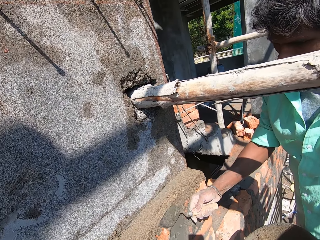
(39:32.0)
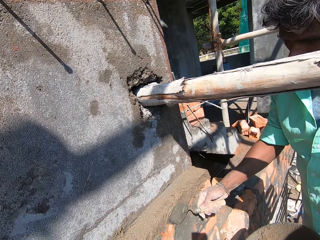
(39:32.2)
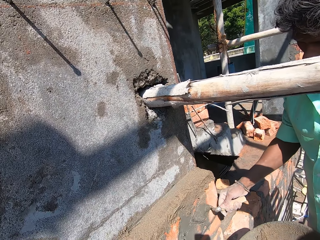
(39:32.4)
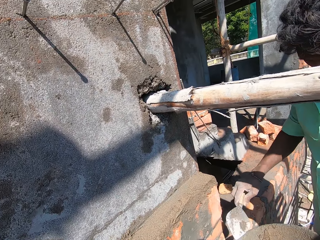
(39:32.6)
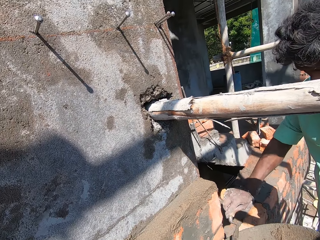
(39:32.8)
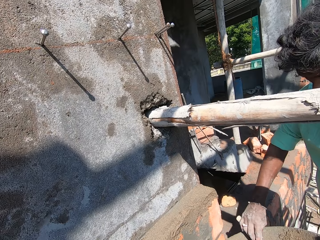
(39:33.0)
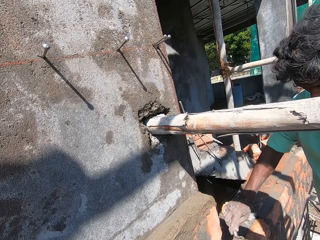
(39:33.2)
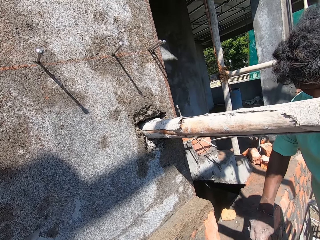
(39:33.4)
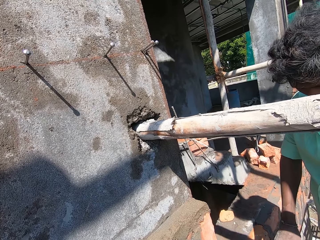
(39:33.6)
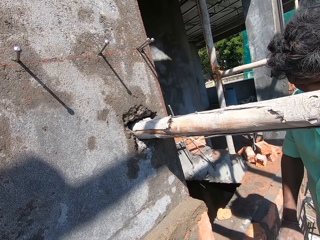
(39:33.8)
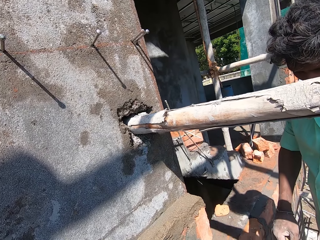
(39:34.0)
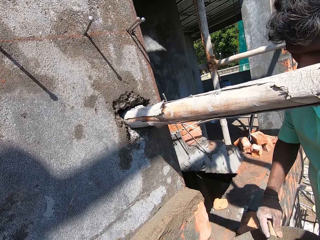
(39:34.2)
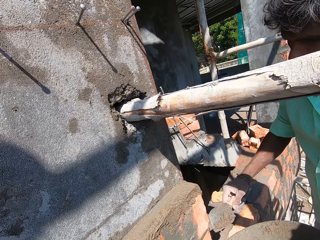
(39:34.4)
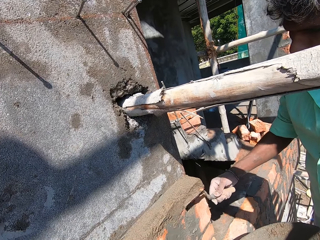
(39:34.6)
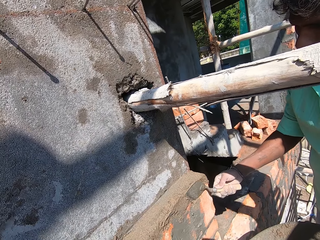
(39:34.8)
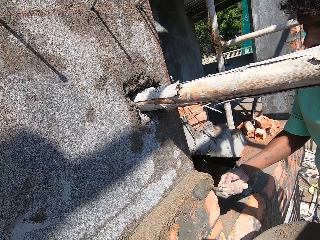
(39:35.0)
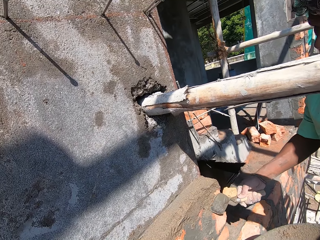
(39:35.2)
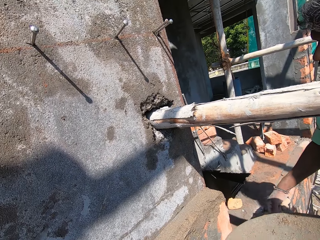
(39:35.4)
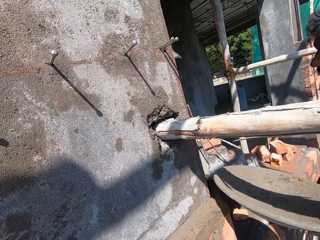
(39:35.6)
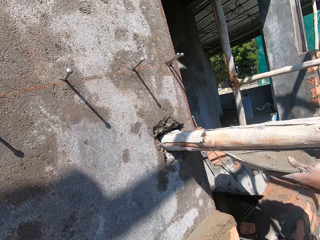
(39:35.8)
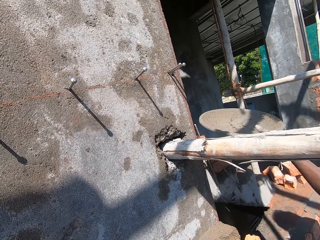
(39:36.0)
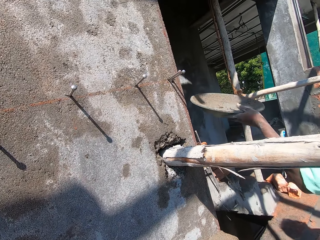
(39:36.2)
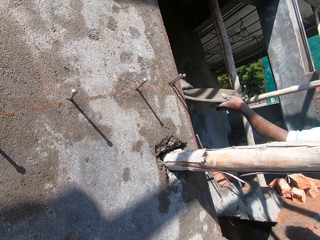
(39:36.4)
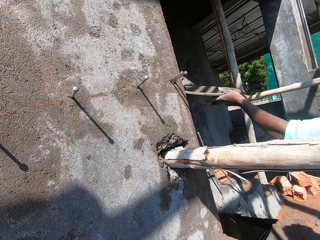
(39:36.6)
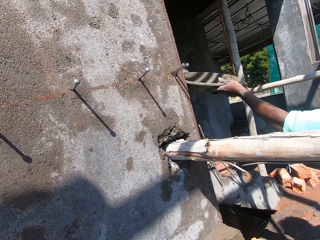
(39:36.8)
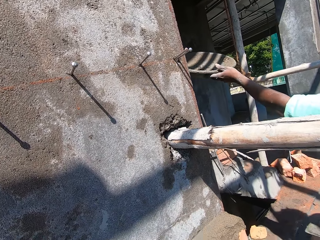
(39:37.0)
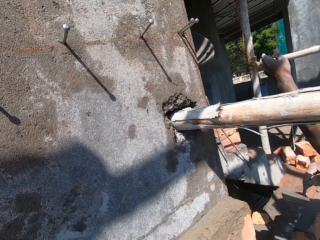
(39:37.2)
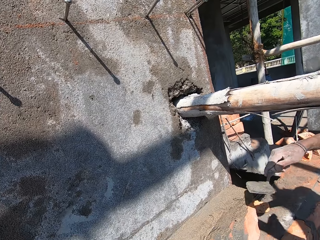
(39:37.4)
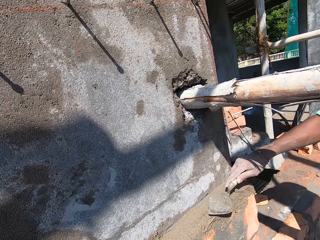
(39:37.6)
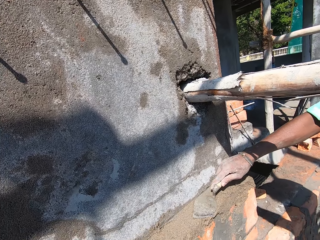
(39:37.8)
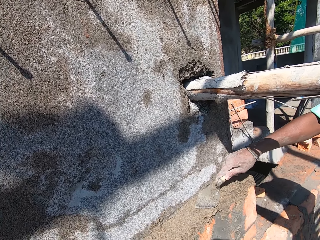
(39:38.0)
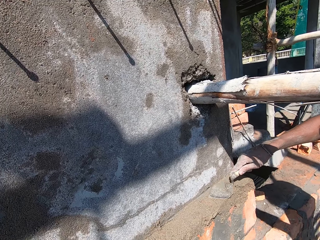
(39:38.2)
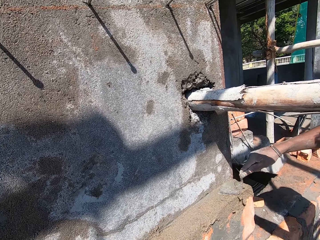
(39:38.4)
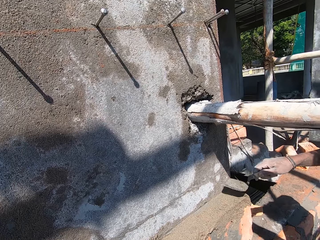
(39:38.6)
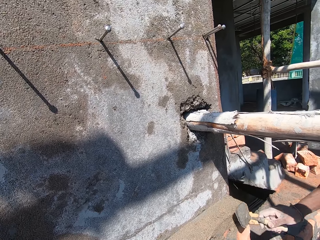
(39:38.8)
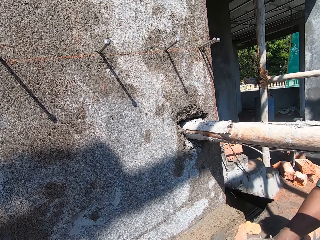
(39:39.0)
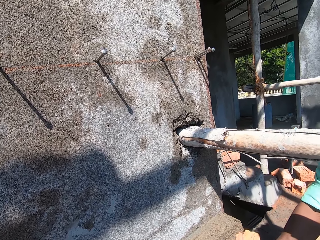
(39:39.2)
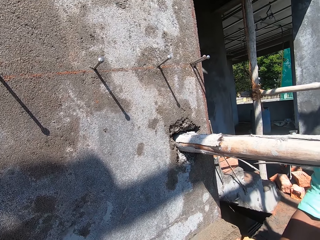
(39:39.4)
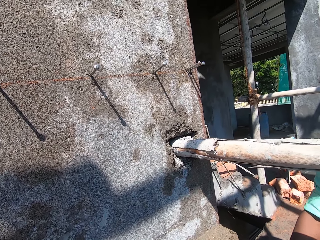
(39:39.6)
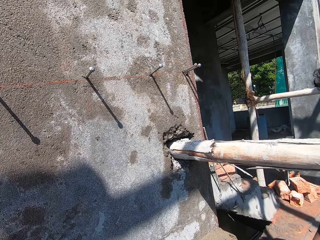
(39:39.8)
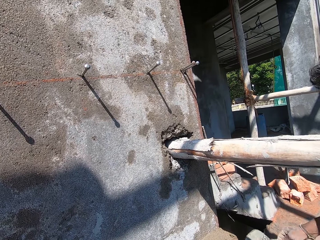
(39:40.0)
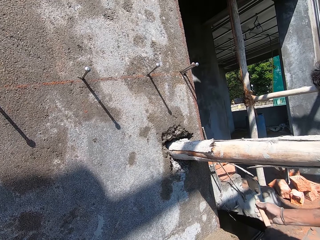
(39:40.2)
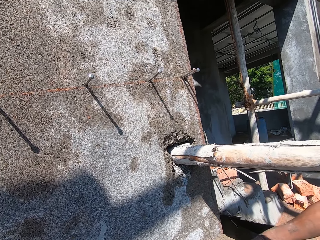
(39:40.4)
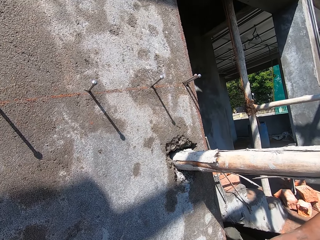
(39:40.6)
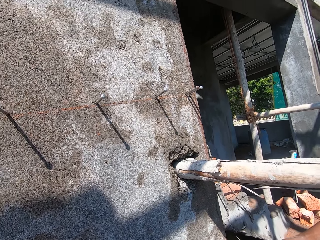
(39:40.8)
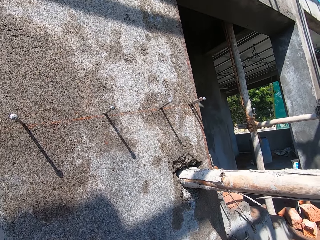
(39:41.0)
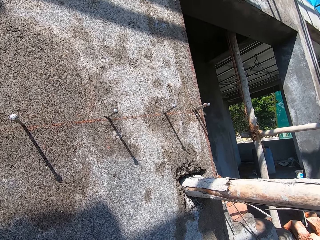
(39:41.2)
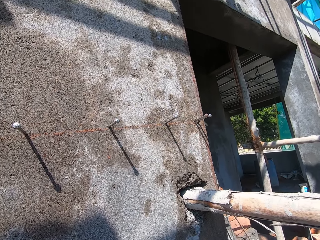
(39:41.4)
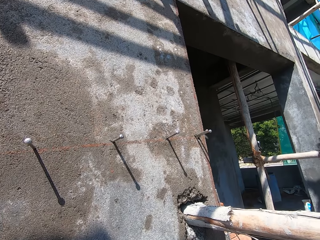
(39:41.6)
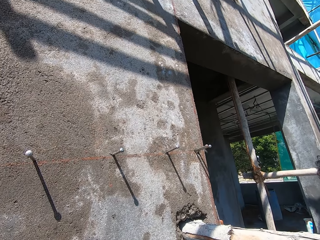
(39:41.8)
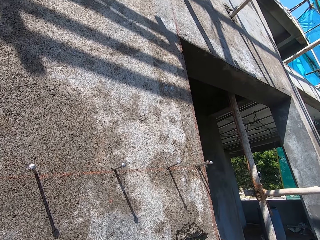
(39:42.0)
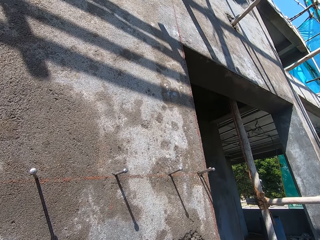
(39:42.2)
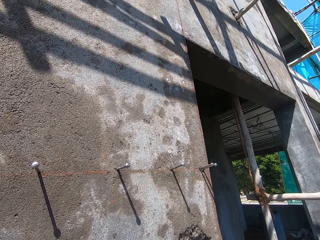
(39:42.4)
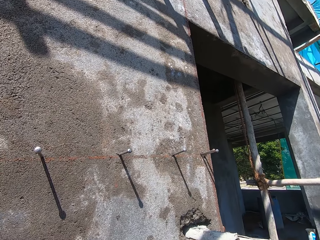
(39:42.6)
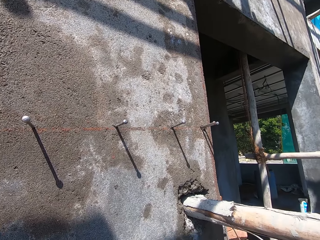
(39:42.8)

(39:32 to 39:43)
A man plasters the bricks at the wall with the wet sand on the trowel in his right hand. The camera wearer stretches the pan towards another man with his left hand. The first man scrapes some wet sand from the pan in his left hand with the trowel in his right hand. The first man plasters the bricks at the wall with the wet sand on the trowel in his right hand. The camera wearer converses with a person. The first man stretches the pan with his left hand. The first man smoothens the wet sand on the bricks with the trowel in his right hand. The first man hits the trowel on the wall with his right hand.

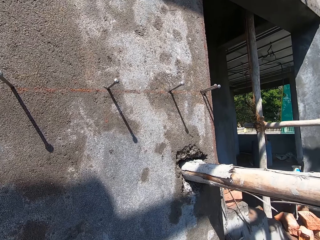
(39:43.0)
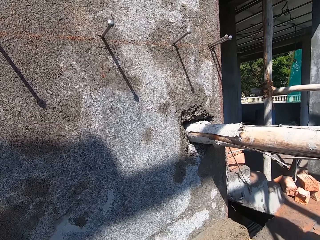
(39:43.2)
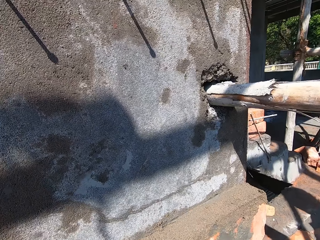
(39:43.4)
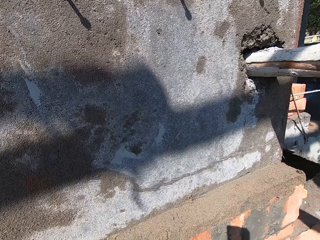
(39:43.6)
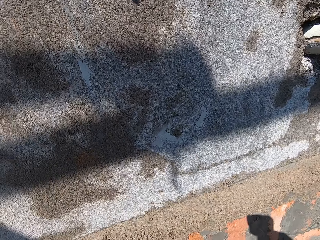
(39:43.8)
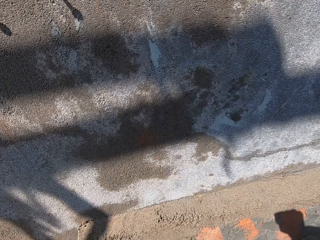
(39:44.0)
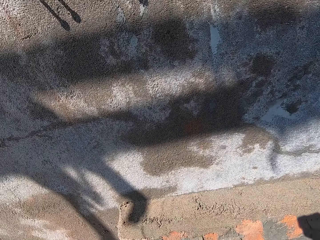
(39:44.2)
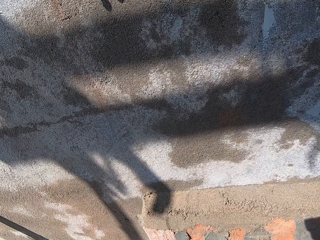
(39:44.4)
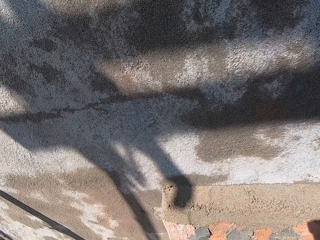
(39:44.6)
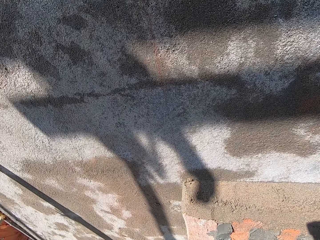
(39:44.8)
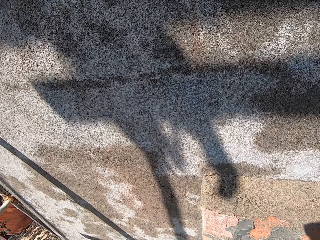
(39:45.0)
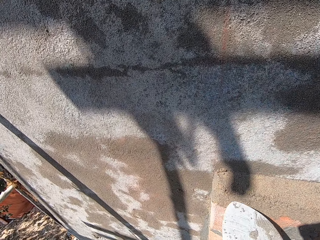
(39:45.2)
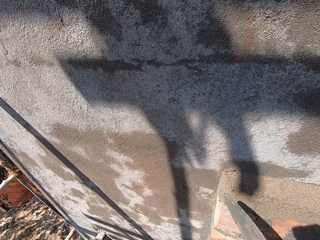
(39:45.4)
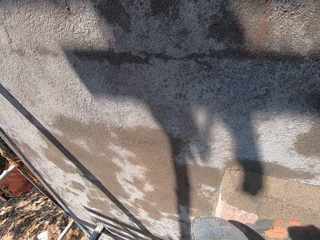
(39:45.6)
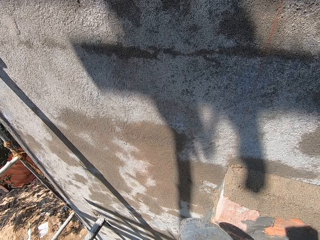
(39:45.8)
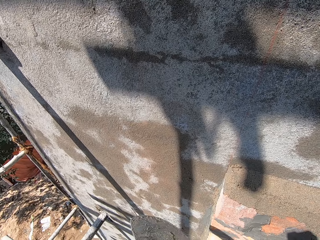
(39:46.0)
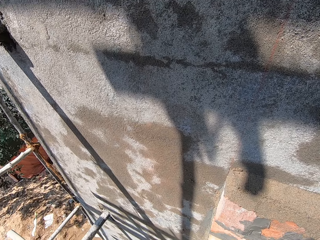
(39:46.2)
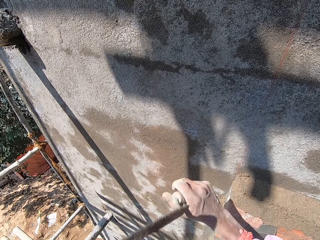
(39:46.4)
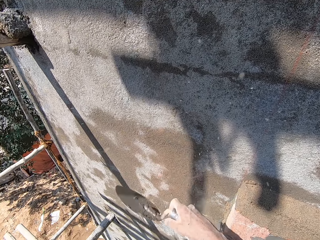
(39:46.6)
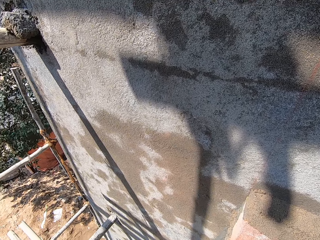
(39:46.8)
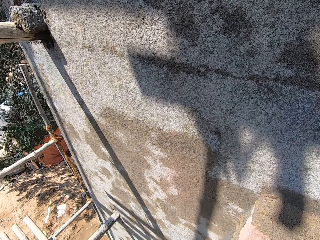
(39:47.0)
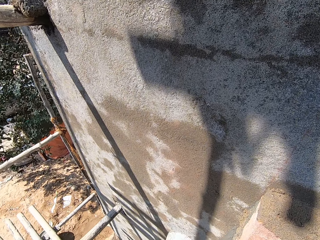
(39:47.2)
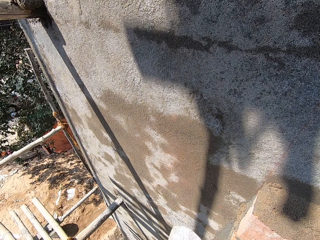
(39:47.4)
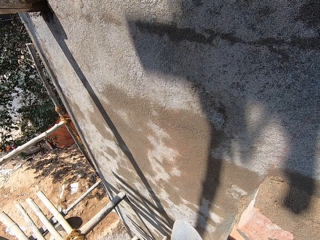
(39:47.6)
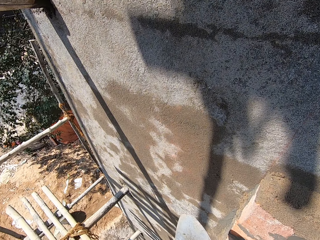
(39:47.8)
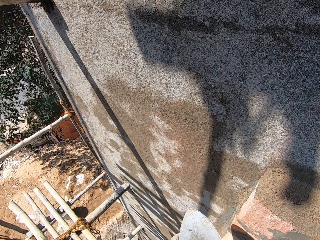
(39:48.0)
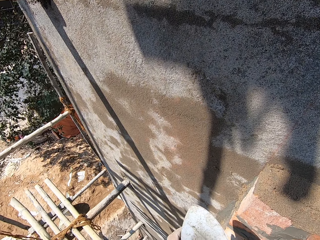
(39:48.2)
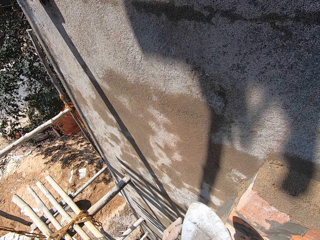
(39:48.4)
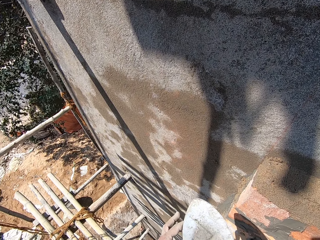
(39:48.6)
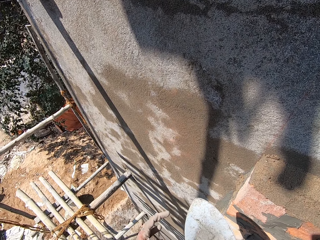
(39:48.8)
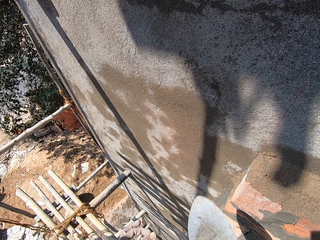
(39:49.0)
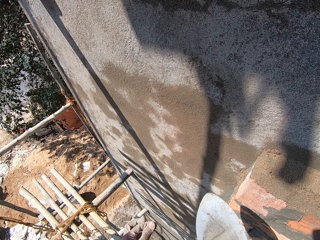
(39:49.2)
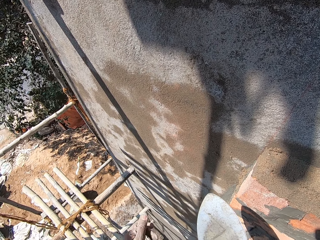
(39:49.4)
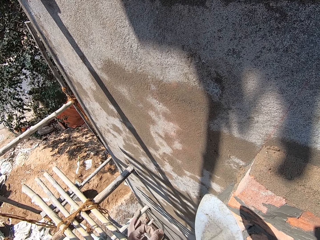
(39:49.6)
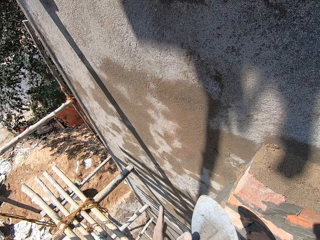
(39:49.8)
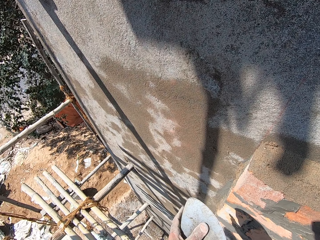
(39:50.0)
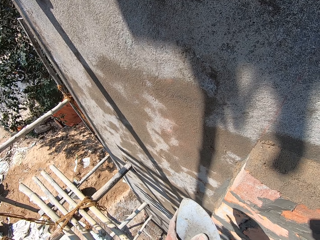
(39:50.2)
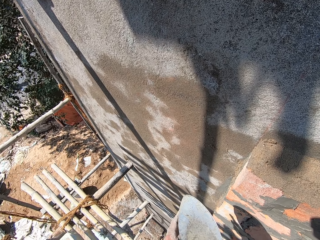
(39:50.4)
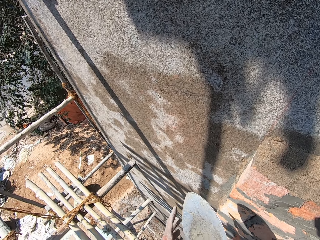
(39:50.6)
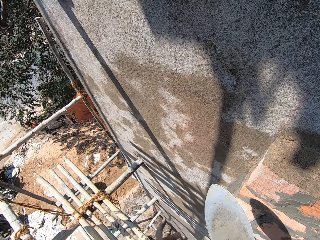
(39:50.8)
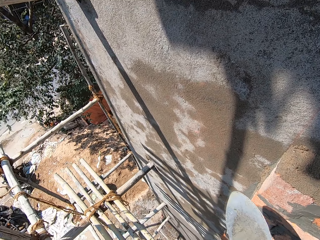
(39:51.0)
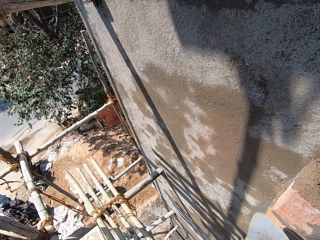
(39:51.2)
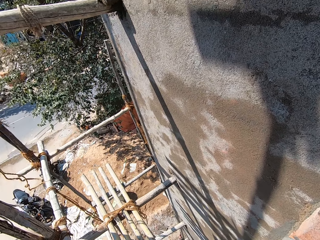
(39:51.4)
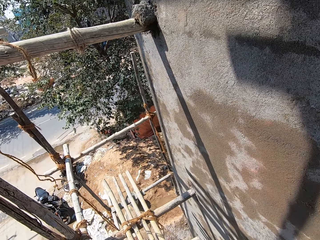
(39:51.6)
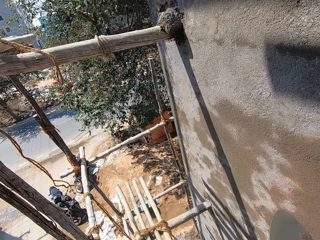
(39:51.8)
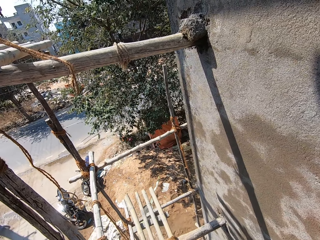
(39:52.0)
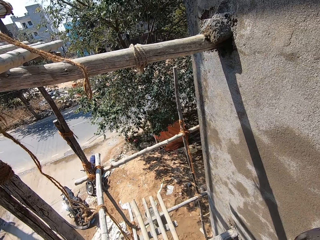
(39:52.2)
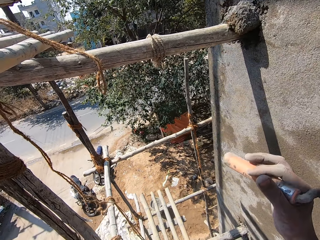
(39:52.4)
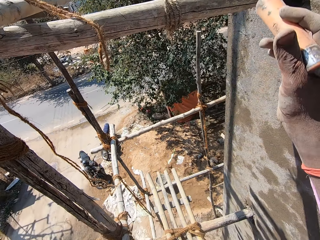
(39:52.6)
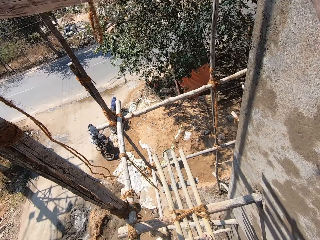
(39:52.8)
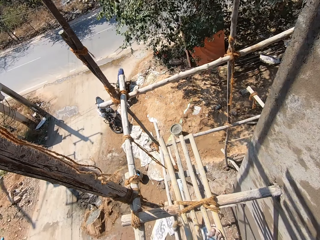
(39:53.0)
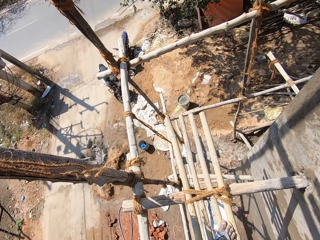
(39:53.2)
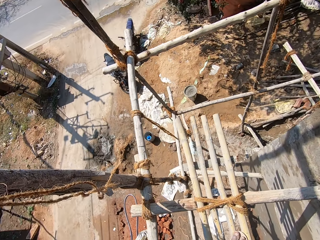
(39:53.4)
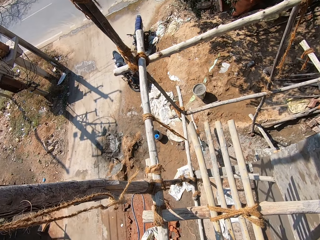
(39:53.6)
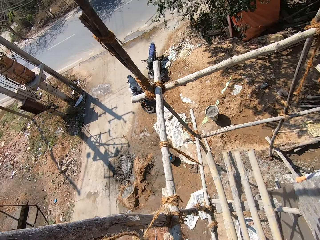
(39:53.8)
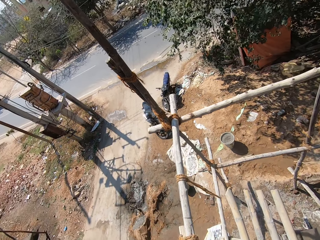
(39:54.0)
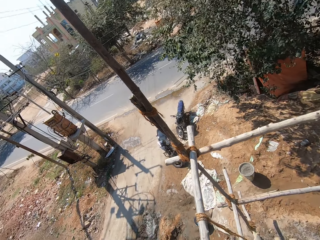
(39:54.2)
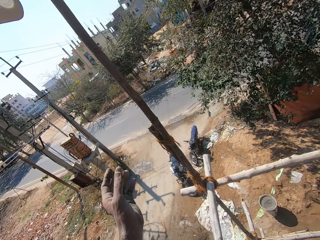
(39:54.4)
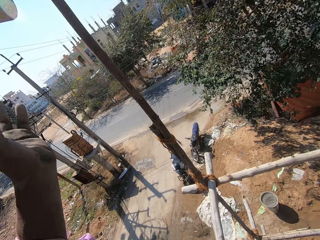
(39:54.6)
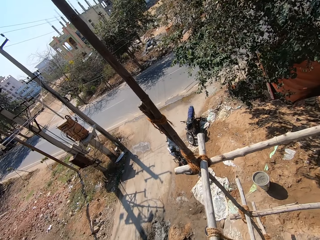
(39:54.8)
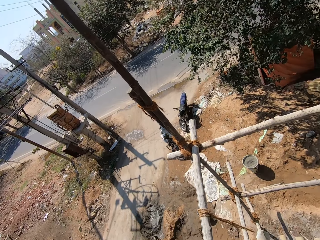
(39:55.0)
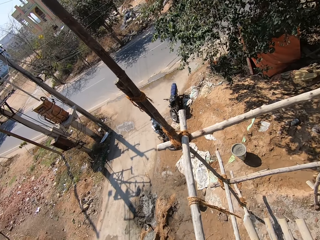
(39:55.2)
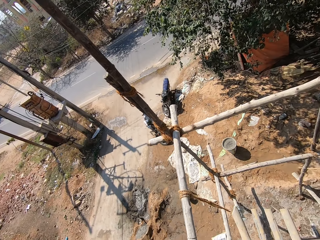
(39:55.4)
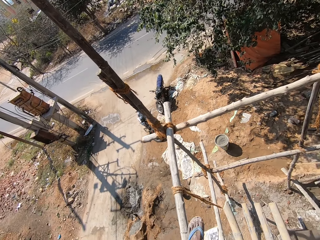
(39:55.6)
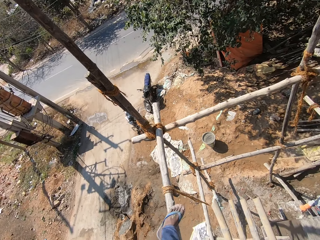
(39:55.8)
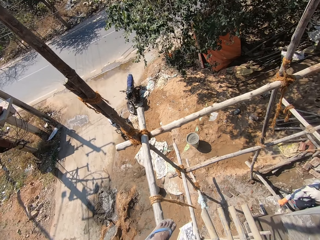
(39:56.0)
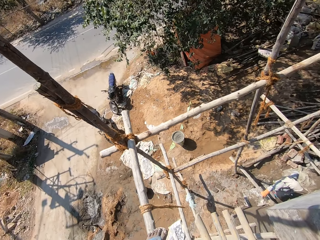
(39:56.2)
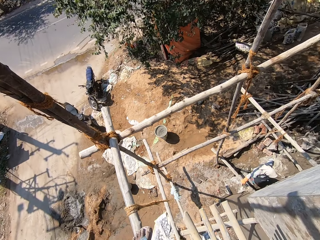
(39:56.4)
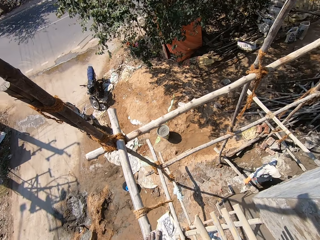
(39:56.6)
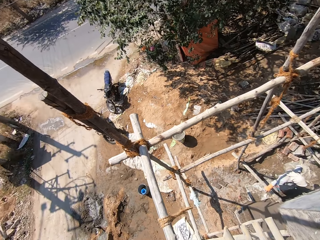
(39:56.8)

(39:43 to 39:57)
The camera wearer holds the trowel. He hits the trowel on the wall with his right hand. He holds the trowel. He removes his left hand from the trowel in his right hand. He cleans the trowel in his right hand with his left hand. He removes his left hand from the trowel in his right hand. He walks on the wooden platform.
